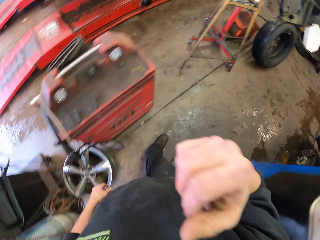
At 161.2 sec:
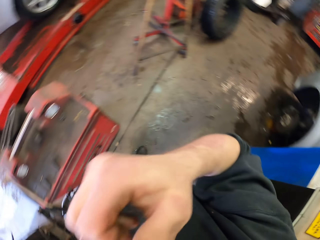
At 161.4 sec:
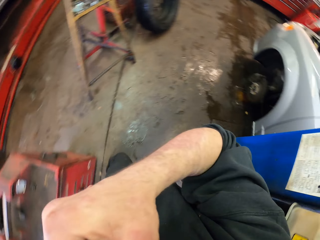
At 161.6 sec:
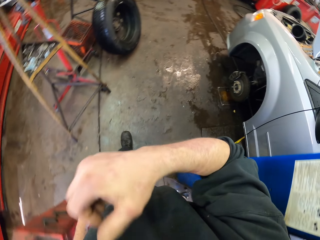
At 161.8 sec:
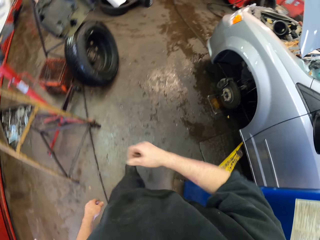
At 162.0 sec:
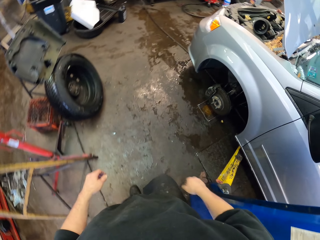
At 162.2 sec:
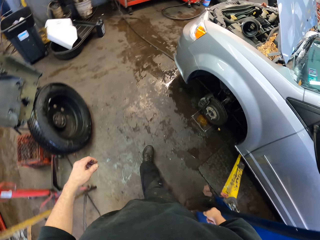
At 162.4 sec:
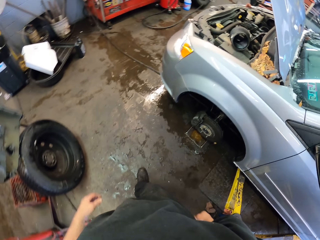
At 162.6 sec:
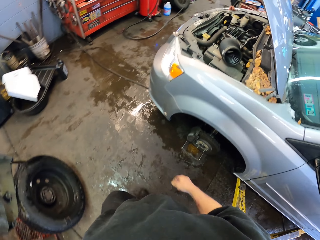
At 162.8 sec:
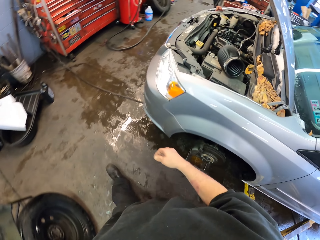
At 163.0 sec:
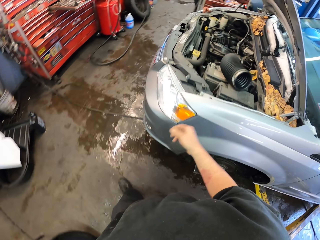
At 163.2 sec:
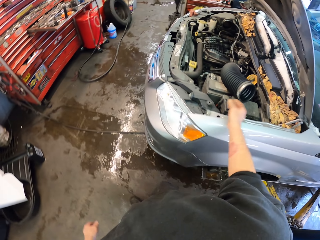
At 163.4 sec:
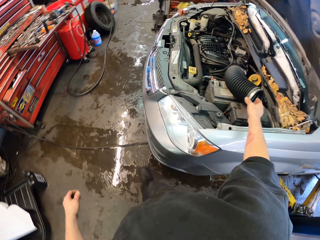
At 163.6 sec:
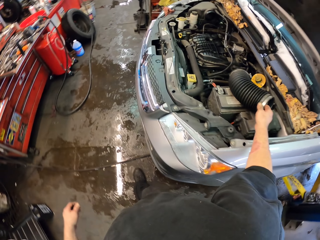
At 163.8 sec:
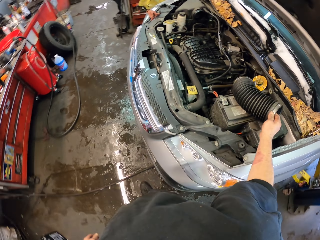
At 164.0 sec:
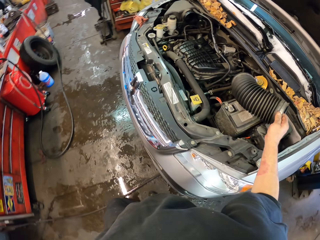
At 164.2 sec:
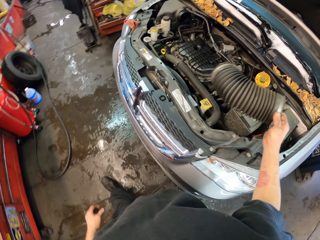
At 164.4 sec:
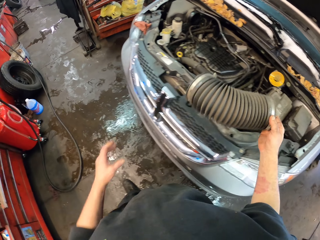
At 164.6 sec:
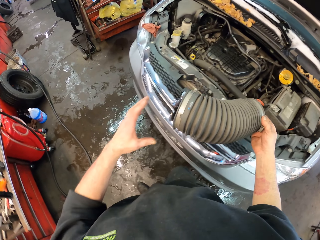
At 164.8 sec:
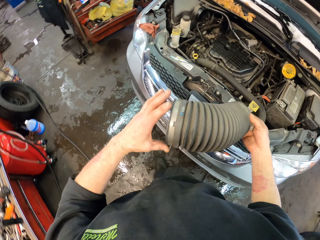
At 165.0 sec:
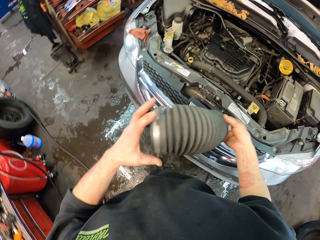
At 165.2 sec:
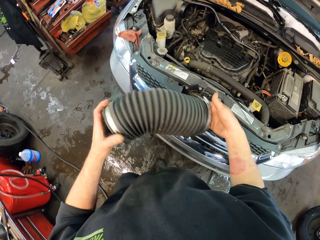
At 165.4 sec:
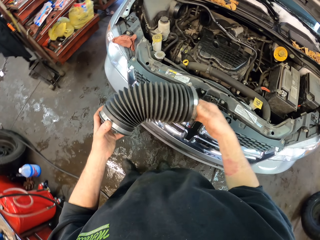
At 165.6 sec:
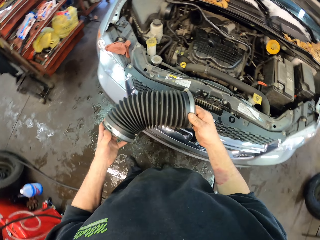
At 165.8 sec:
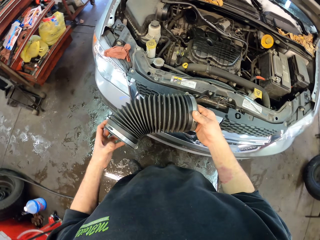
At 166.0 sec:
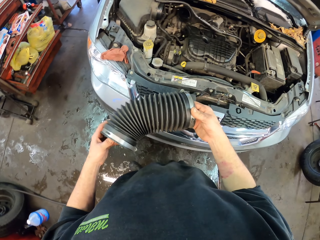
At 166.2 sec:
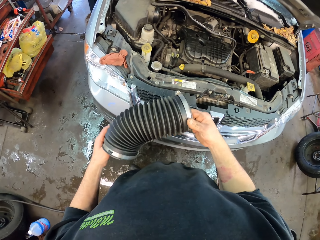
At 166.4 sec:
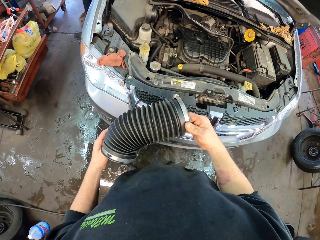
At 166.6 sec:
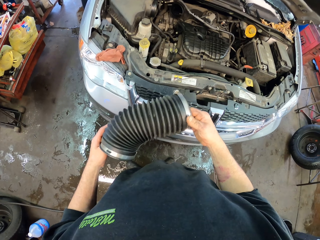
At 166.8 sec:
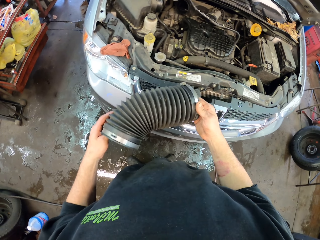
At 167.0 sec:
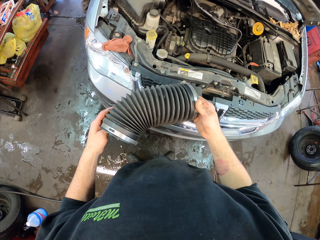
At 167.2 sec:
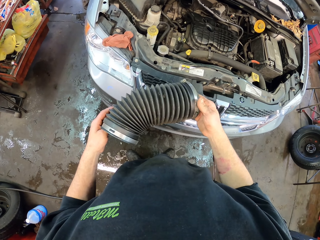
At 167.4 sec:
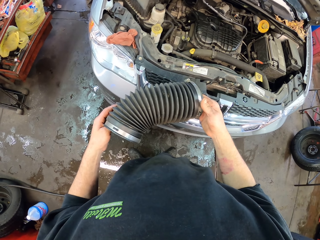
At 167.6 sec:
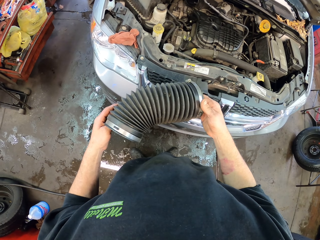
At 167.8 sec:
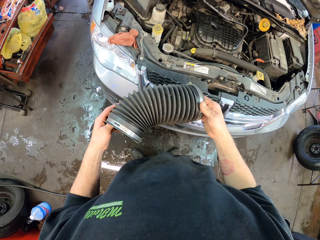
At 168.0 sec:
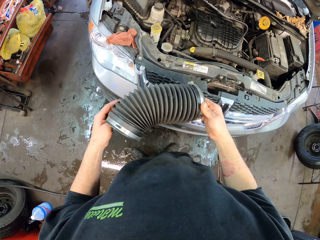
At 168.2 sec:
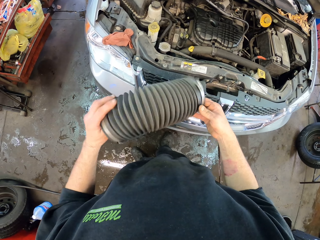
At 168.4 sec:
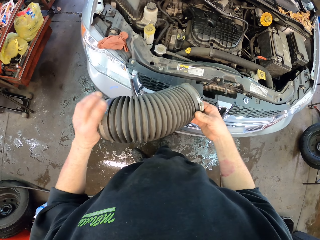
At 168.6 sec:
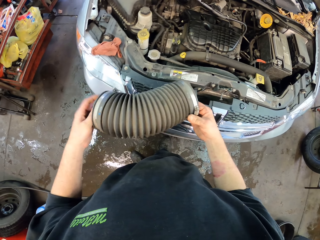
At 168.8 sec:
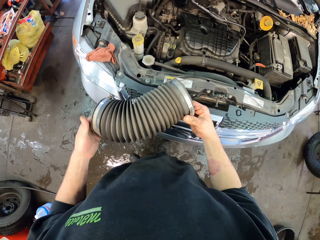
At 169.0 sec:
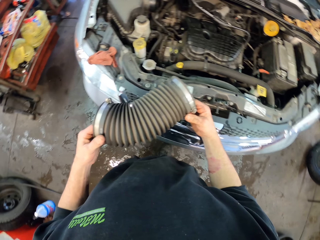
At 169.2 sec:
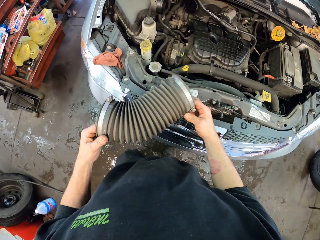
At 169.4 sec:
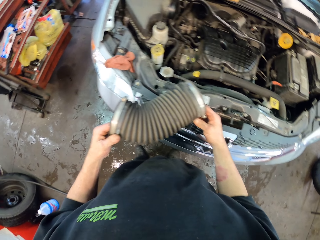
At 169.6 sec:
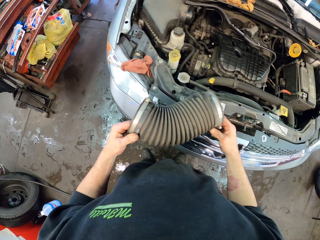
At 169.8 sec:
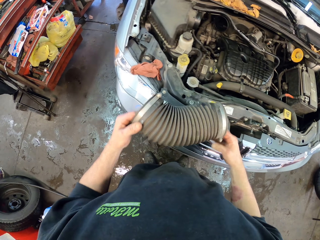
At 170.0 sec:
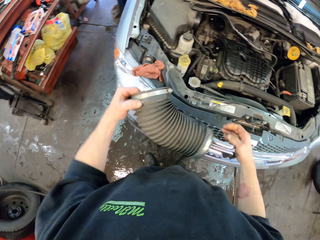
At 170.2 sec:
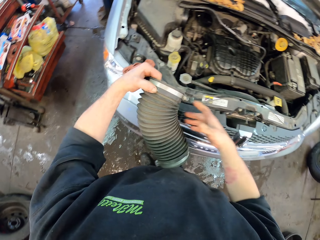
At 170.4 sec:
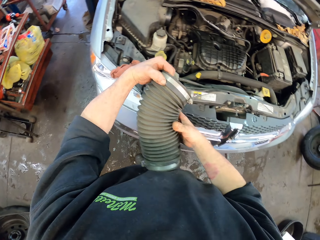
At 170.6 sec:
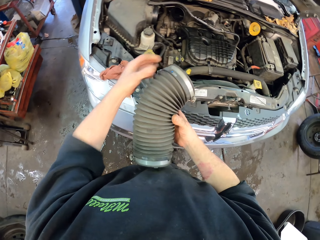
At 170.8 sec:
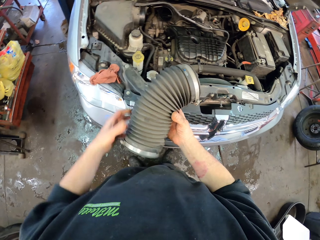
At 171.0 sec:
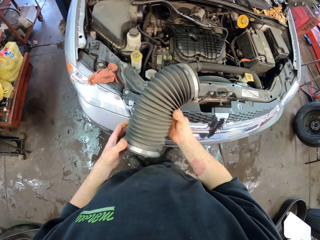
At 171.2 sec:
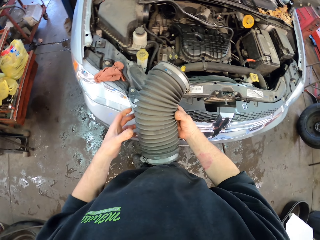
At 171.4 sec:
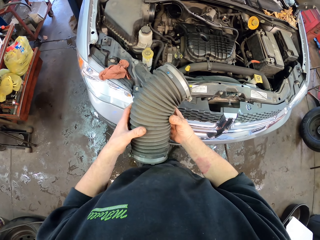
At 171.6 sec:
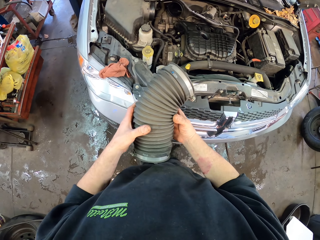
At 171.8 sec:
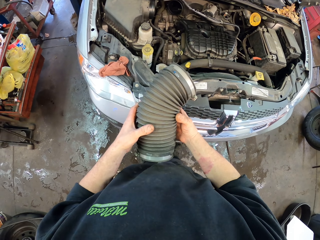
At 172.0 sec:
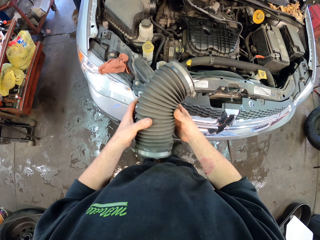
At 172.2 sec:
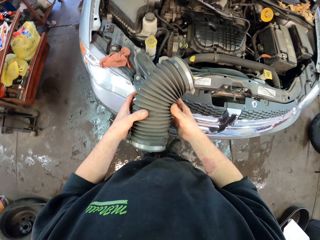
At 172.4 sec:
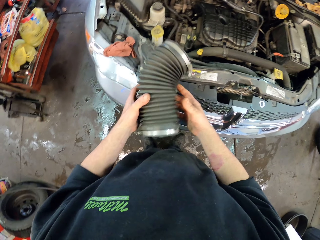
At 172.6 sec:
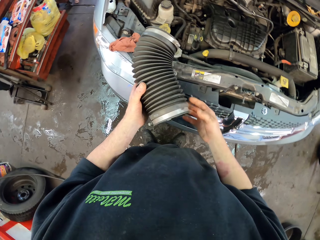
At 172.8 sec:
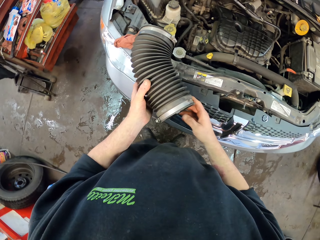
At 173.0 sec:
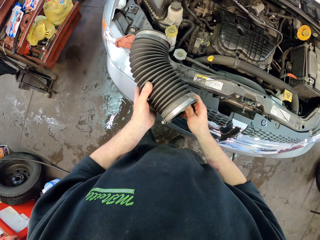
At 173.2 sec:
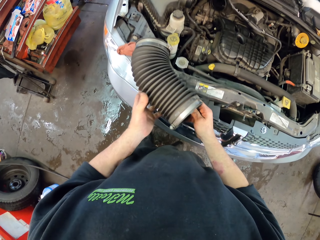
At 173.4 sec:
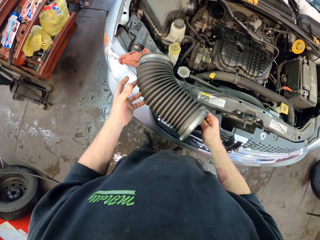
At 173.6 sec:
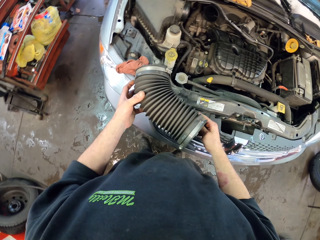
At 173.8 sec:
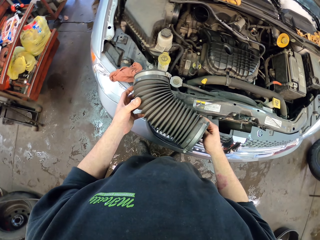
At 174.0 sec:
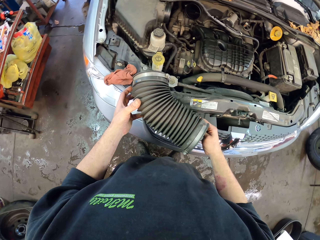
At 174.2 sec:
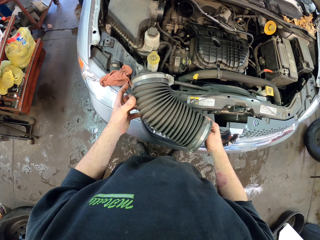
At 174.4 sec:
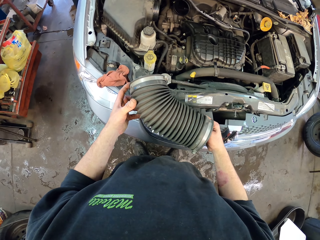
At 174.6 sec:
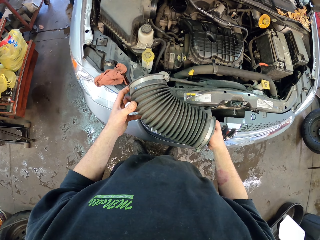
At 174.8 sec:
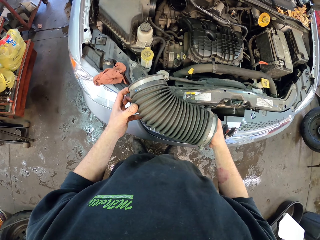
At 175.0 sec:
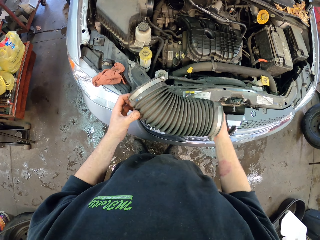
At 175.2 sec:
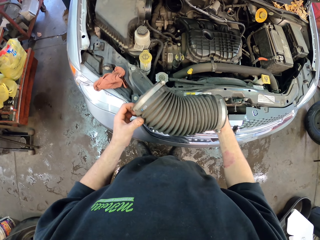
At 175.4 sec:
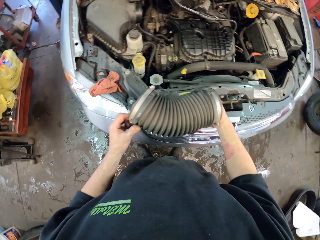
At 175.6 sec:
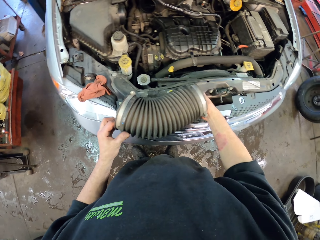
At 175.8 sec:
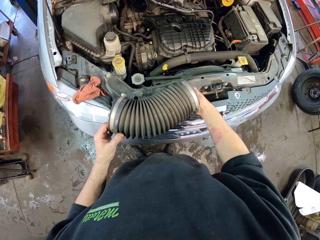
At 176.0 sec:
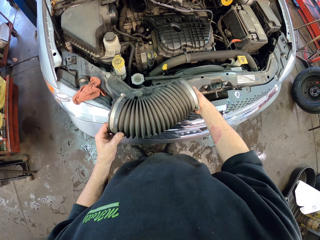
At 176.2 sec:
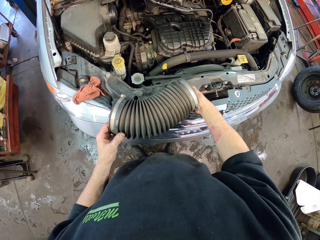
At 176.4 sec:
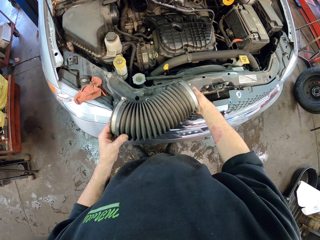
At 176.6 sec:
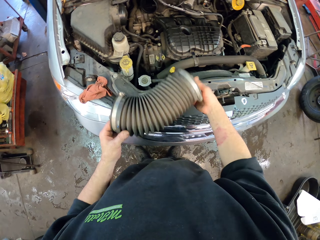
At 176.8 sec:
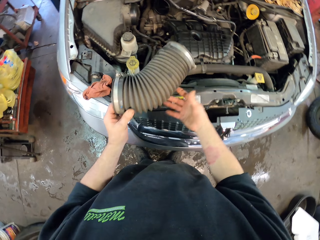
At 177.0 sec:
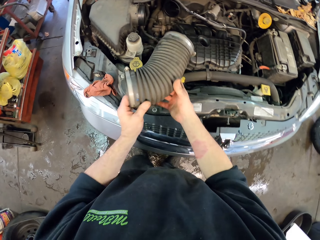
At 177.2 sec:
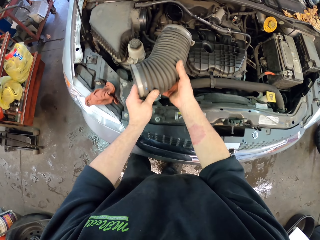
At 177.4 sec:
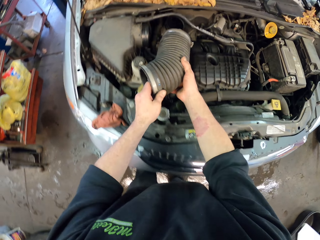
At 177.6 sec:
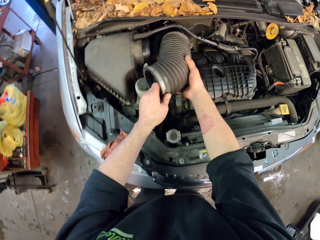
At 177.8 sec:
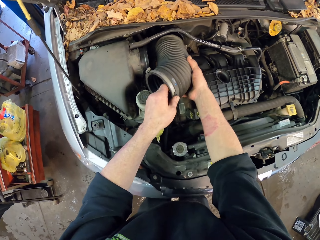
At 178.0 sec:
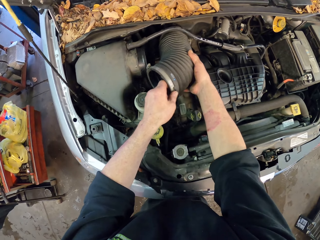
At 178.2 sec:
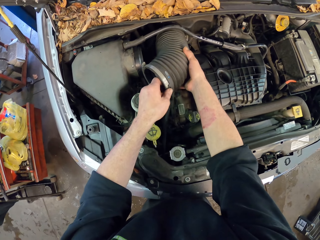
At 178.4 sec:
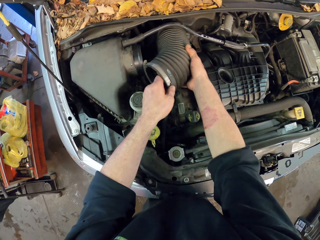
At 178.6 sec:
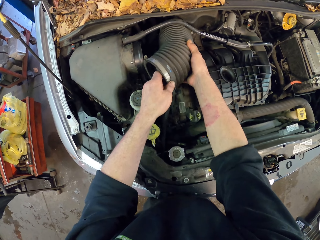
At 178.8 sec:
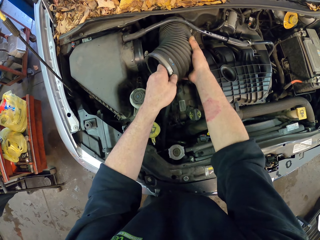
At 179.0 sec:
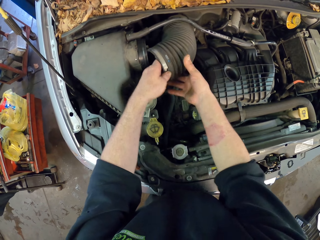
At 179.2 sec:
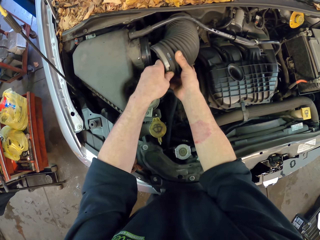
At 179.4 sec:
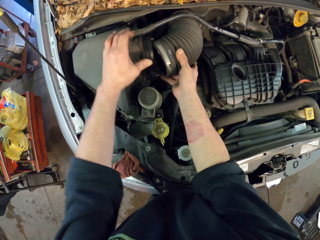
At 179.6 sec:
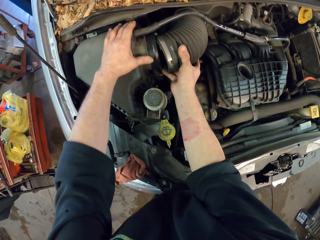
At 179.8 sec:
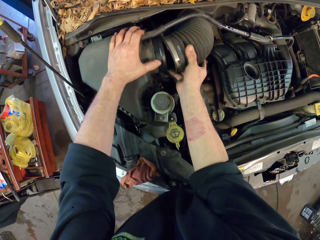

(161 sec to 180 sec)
The camera wearer walks in the garage. They pick up a pipe on the engine. They check the pipe. They turn the pipe. They check the pipe. They insert the pipe in the engine. They fix the radiator pipe.

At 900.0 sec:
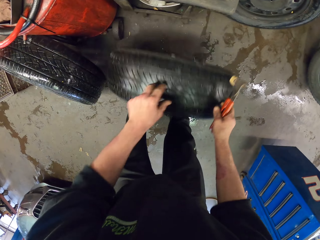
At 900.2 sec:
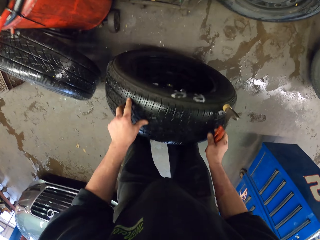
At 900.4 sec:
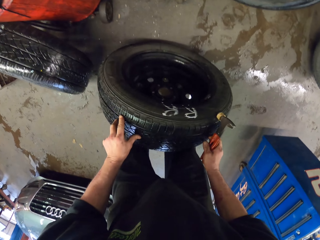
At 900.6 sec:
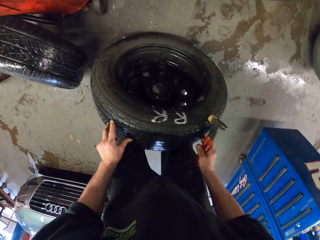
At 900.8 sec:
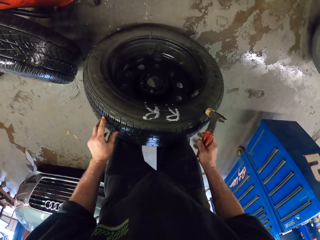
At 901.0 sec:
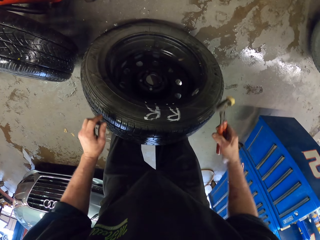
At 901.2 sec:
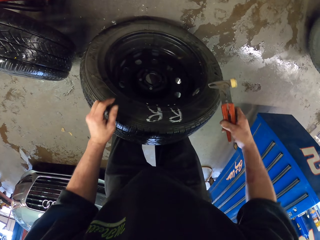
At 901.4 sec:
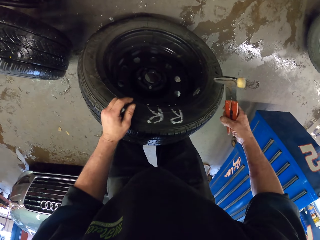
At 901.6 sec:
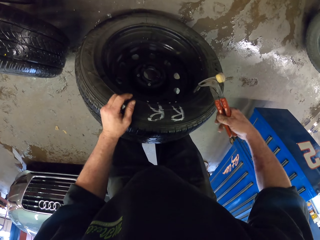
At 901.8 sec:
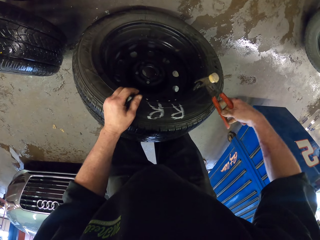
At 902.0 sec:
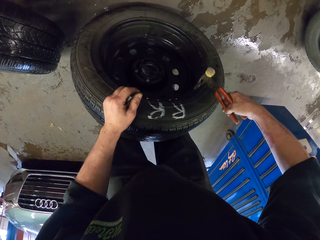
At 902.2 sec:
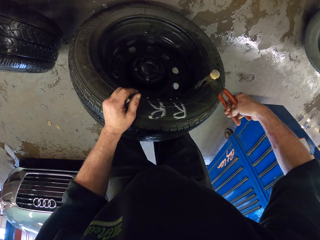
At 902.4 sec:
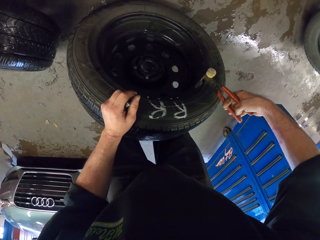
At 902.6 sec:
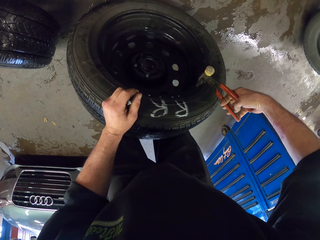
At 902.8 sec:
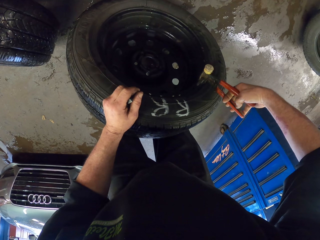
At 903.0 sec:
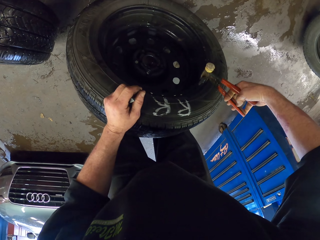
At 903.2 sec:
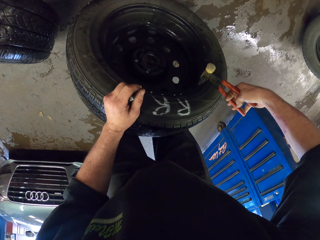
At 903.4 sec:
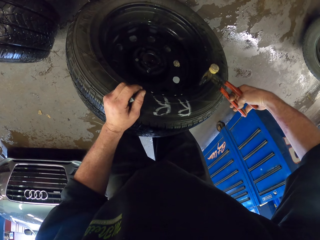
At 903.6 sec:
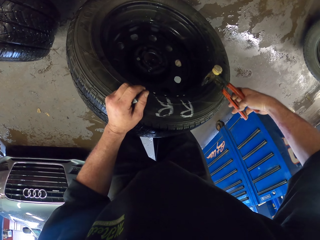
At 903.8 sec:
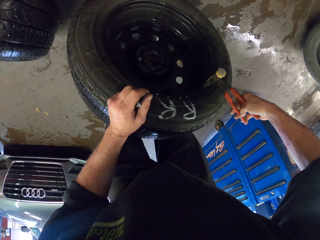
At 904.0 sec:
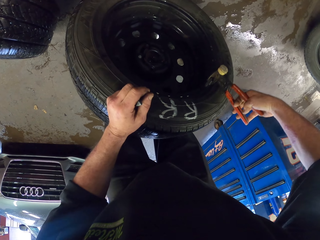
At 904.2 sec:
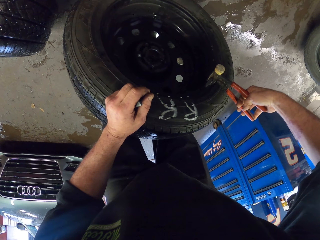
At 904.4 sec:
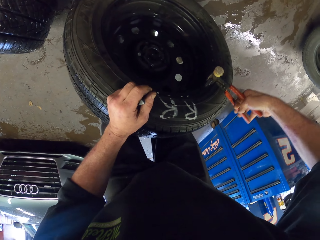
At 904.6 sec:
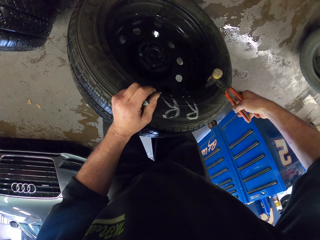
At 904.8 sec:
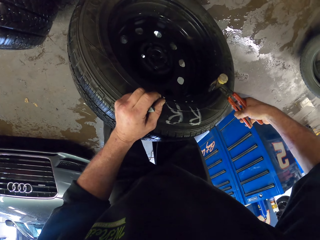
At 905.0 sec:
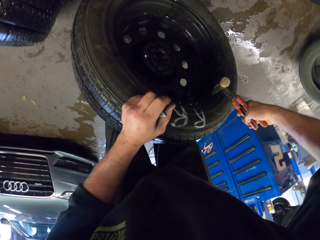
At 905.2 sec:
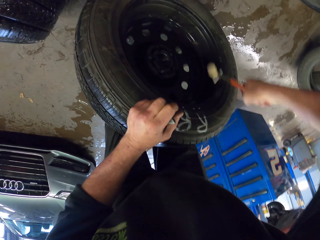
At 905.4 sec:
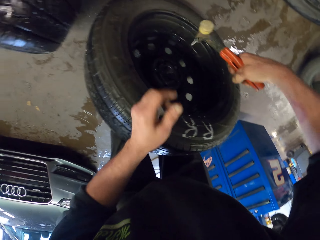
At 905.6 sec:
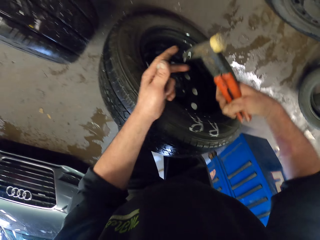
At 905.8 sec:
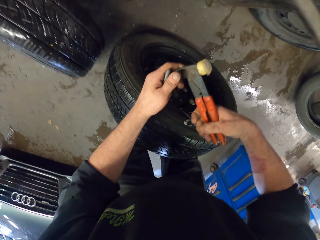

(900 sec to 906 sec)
The camera wearer removes a tire balancer on the wheel using a spanner.
